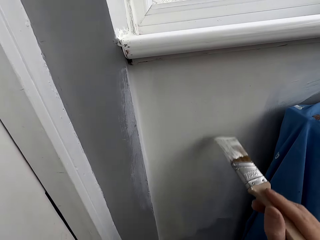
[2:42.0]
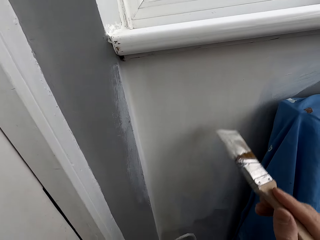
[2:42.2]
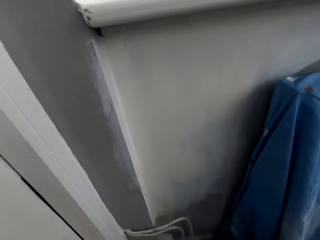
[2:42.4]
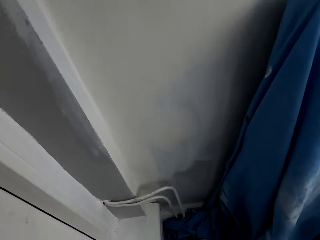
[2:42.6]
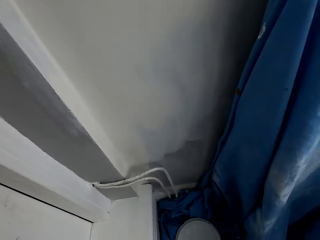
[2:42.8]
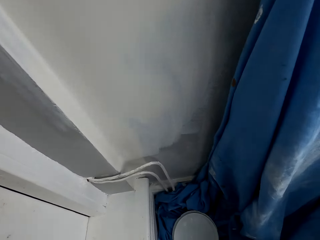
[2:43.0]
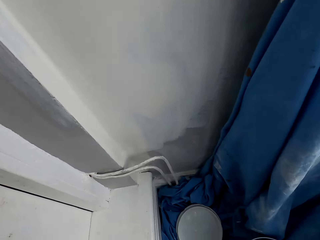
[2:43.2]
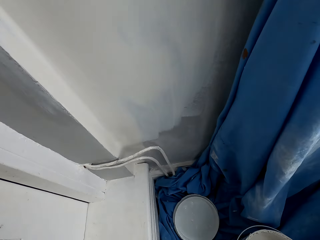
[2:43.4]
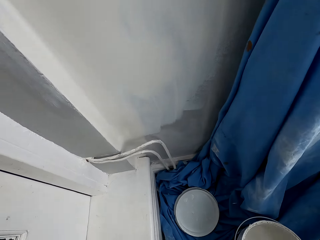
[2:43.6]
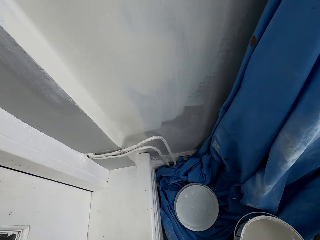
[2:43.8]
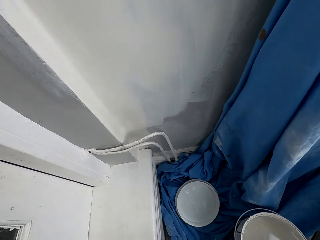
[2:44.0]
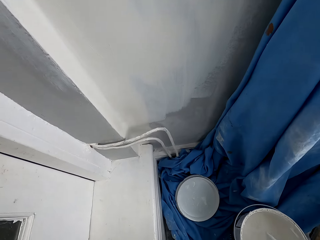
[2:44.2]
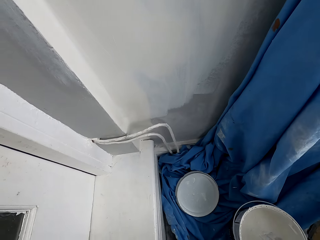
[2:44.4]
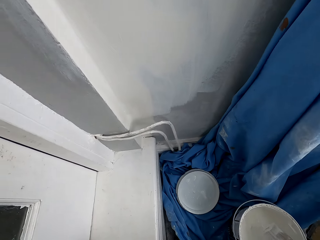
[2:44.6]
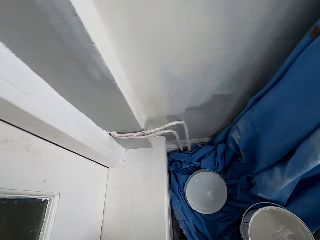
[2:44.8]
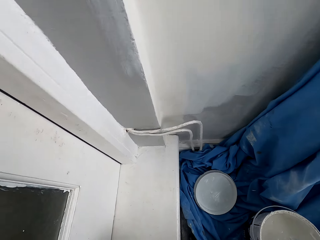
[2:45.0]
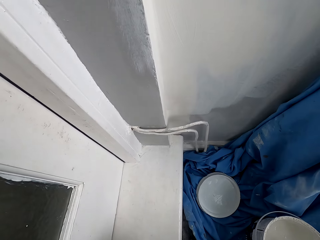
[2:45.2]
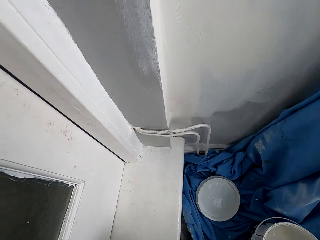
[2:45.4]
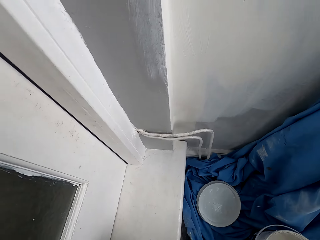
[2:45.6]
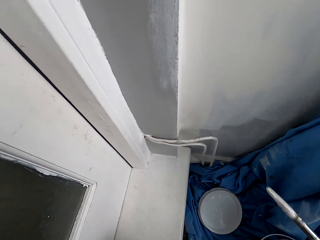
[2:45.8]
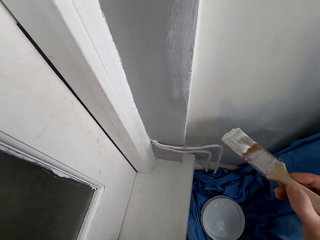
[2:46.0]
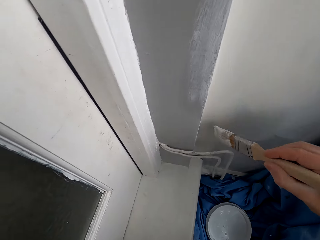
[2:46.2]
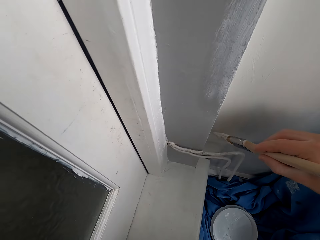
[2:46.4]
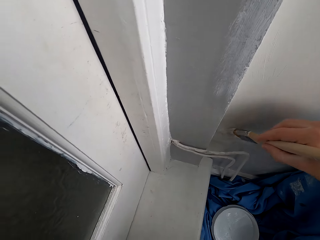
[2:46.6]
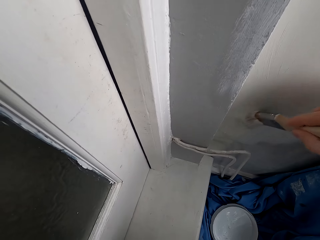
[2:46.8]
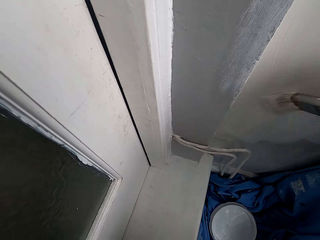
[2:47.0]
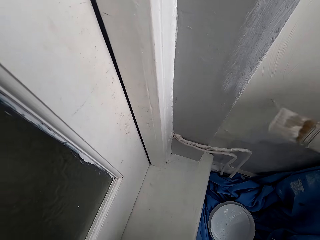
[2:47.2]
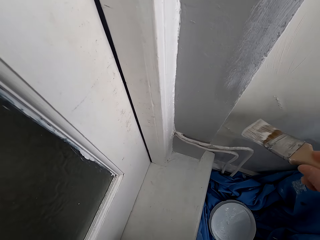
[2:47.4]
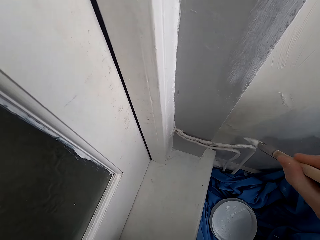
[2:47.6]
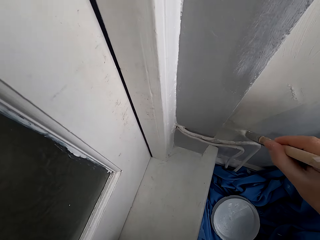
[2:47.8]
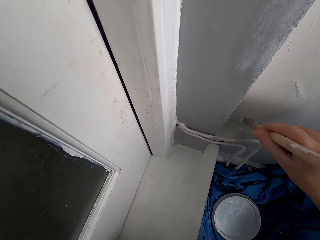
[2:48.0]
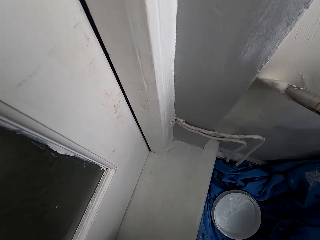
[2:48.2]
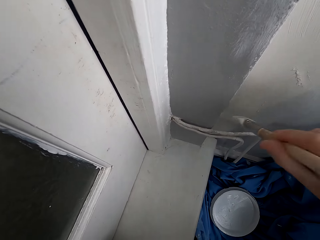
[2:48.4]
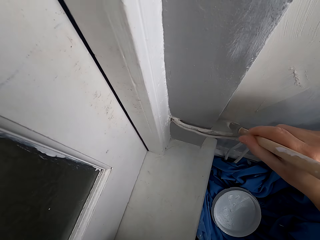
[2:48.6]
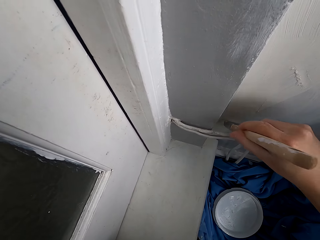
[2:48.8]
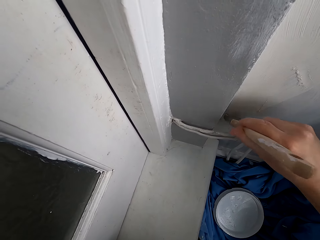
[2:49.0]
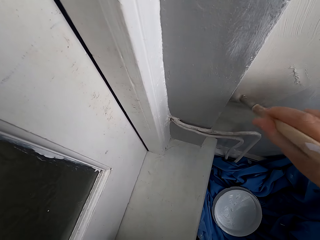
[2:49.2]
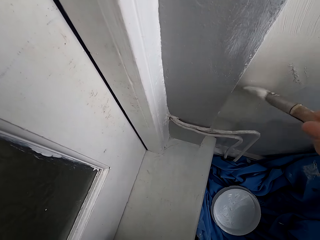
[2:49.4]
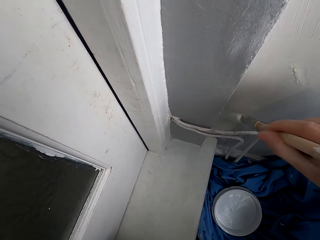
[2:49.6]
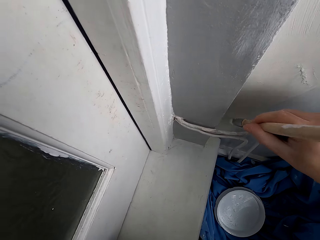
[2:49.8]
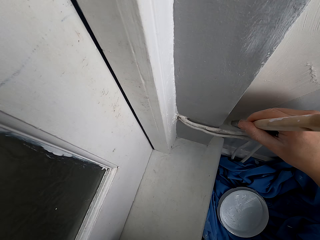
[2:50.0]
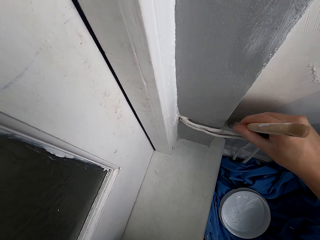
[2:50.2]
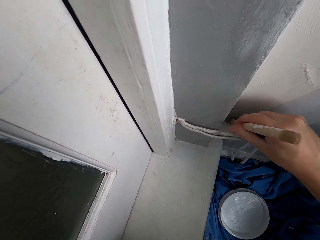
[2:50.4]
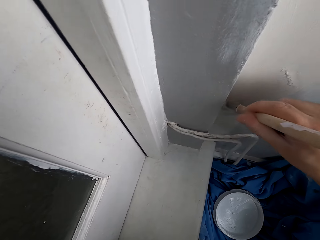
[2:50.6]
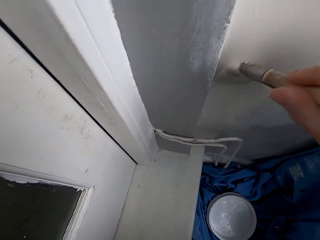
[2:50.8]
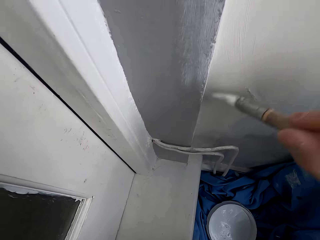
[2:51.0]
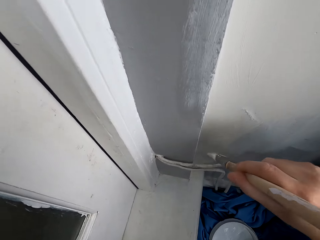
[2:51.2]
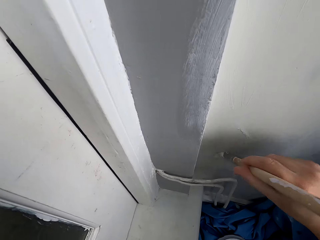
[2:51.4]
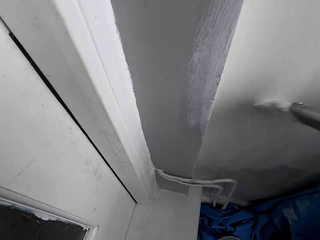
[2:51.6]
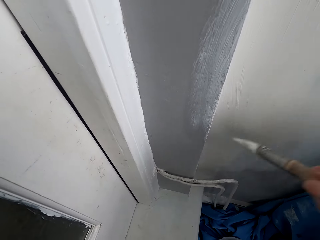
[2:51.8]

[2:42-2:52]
The camera wearer dips the brush in the paint in a can. They paint the wall with the brush.

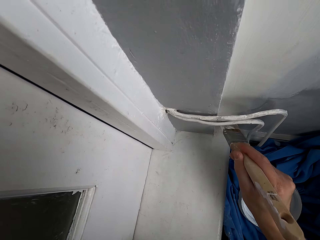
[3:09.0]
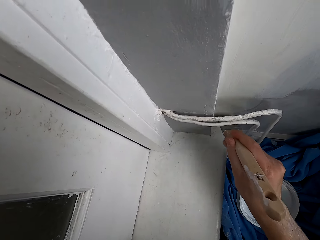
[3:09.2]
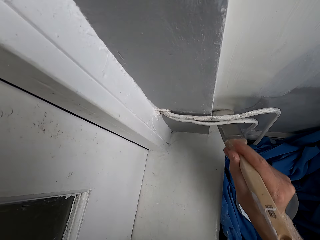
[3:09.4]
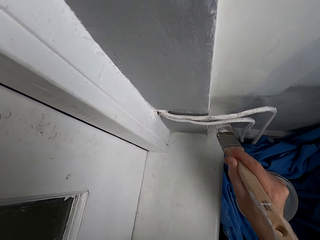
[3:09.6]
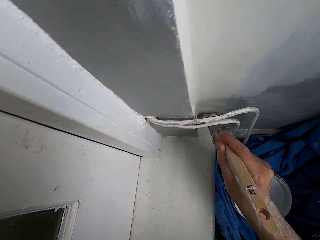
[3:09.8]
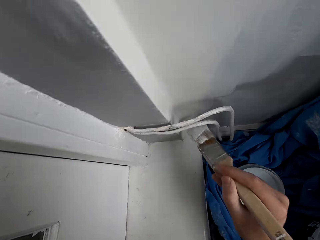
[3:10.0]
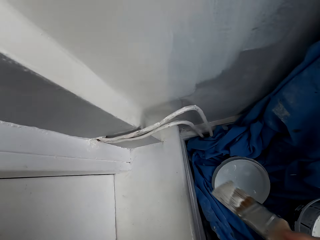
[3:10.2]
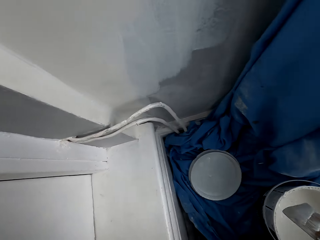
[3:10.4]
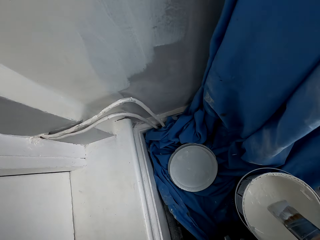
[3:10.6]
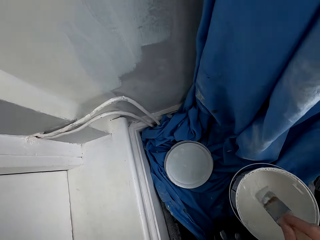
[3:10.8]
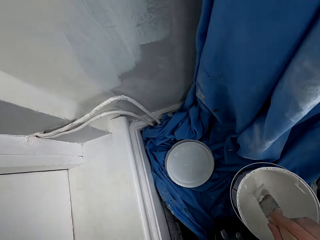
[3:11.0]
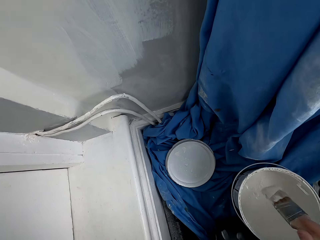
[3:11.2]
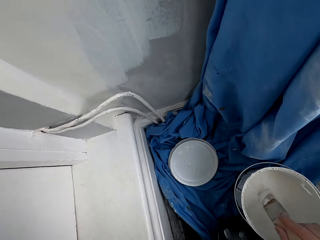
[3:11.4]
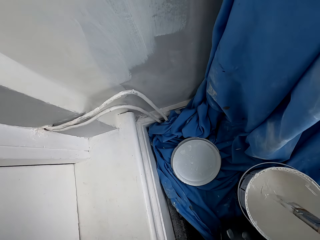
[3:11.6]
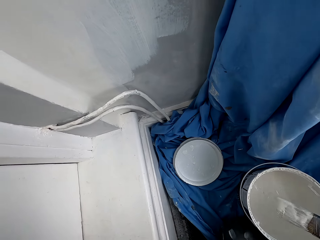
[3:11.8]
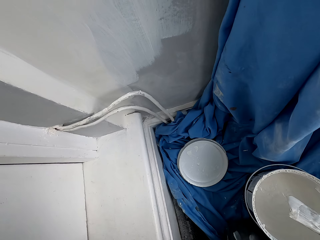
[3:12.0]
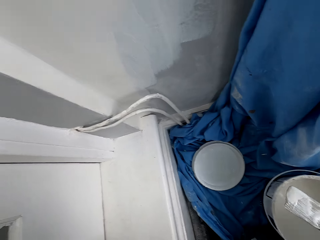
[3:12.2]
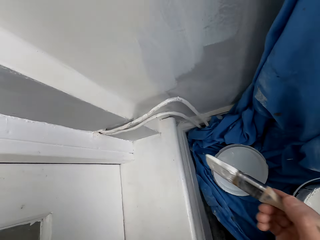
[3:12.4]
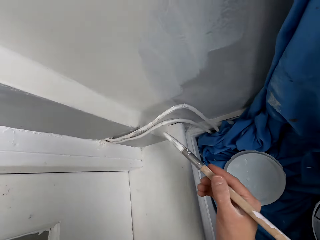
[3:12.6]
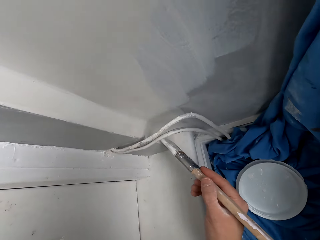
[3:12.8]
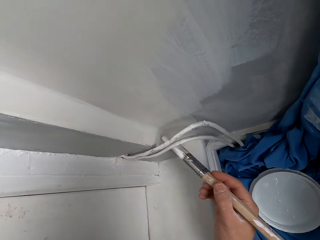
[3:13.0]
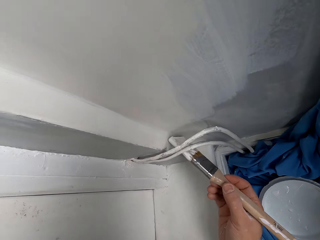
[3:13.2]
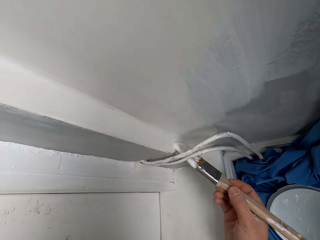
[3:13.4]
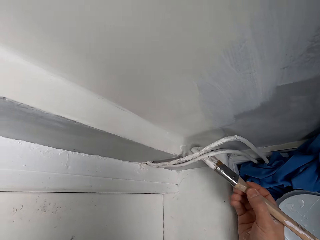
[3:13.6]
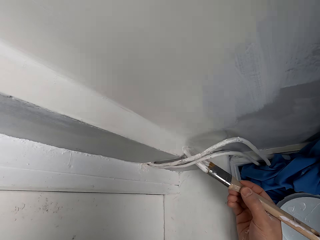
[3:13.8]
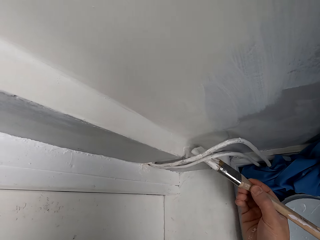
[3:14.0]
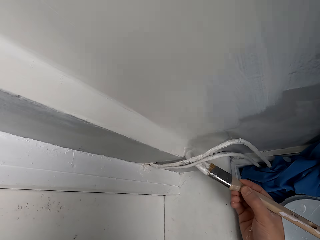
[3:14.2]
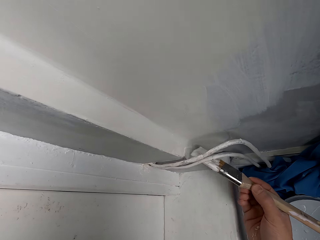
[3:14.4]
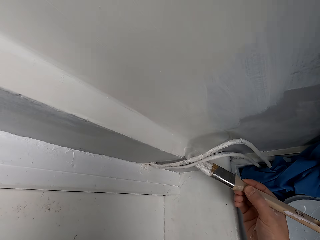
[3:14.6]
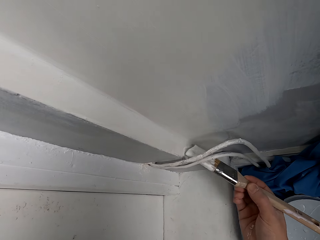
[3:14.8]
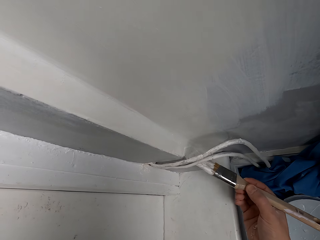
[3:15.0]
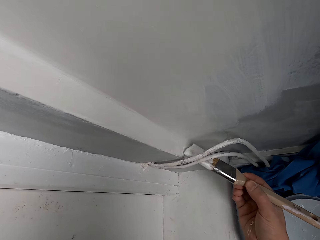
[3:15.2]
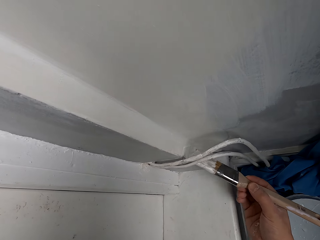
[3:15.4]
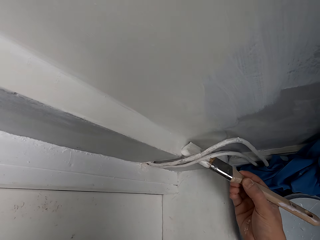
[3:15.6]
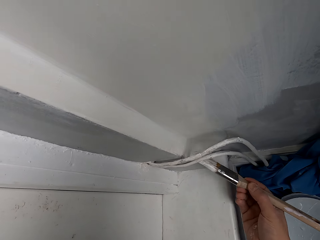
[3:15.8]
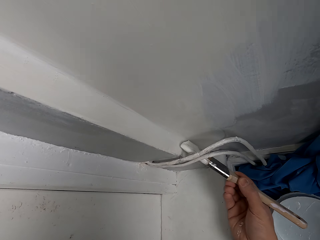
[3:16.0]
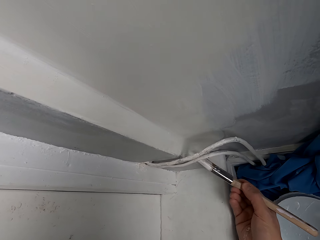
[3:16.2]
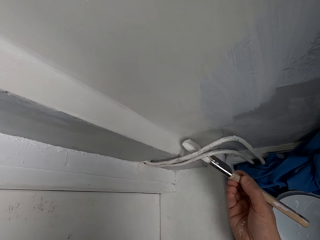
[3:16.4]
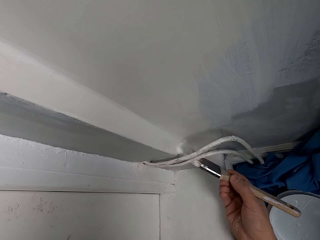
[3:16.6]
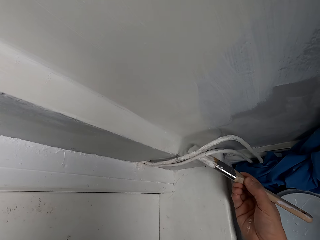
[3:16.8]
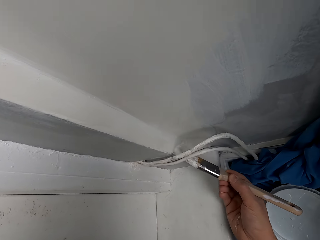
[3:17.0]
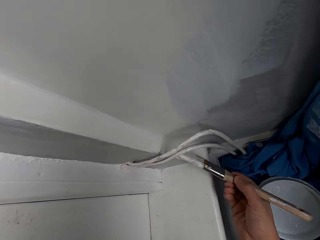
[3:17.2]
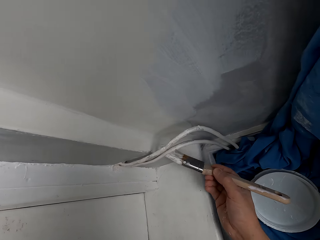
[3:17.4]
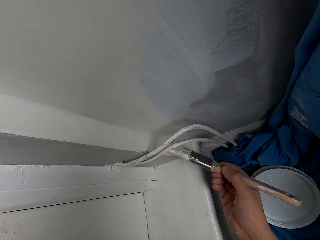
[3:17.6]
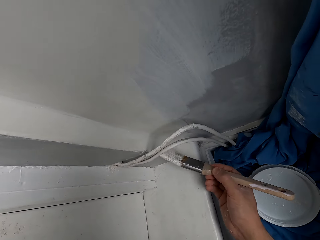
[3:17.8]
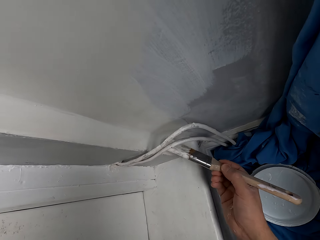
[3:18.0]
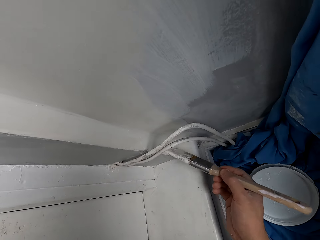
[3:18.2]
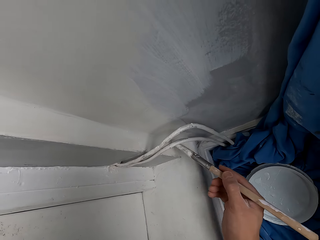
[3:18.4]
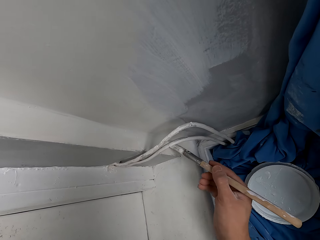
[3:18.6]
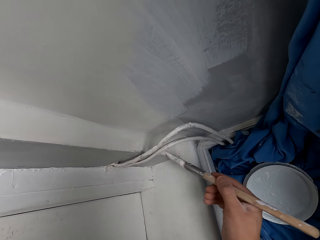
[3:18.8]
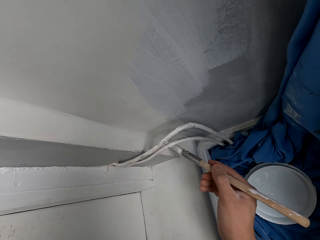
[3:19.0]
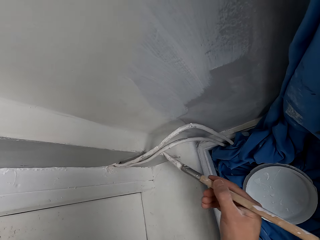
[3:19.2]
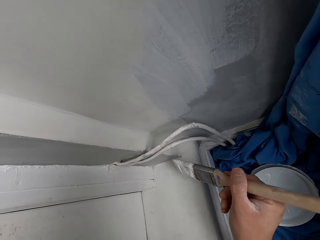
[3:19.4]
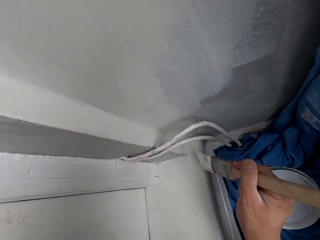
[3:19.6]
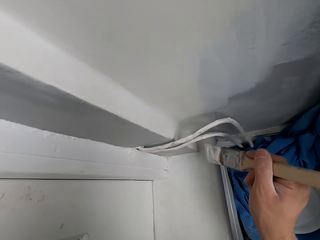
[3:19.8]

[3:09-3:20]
The camera wearer dips the brush in the paint in a can. They paint the wall with the brush.
